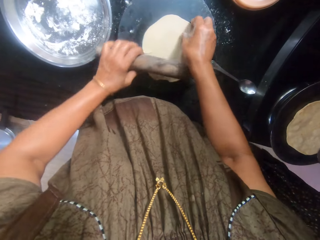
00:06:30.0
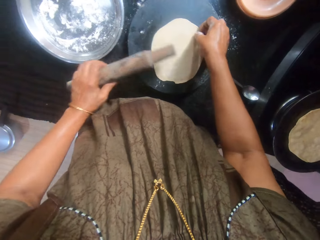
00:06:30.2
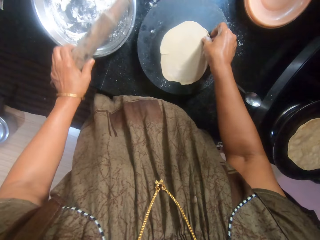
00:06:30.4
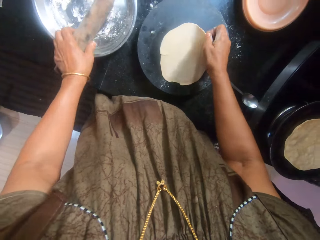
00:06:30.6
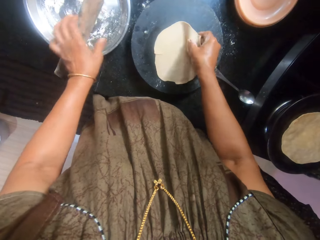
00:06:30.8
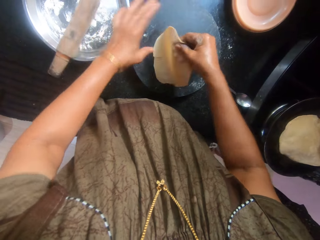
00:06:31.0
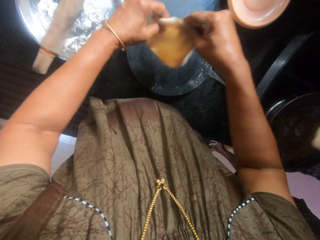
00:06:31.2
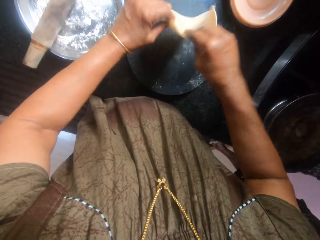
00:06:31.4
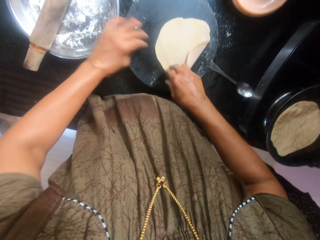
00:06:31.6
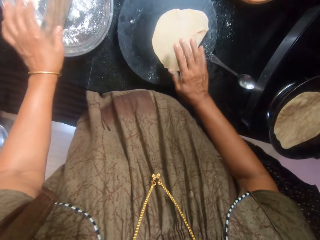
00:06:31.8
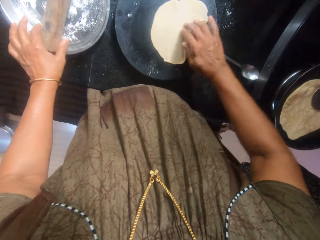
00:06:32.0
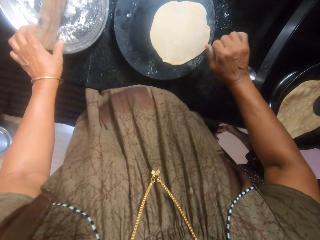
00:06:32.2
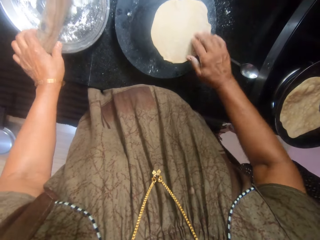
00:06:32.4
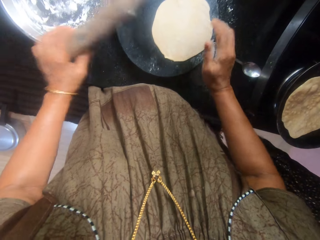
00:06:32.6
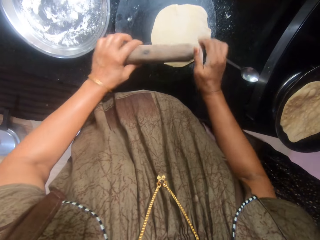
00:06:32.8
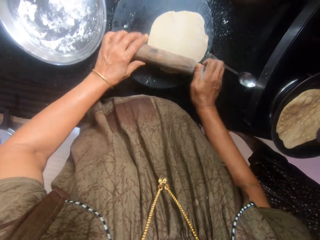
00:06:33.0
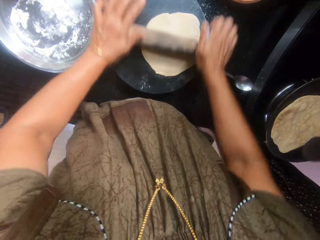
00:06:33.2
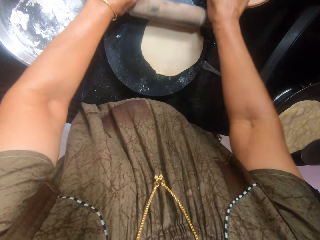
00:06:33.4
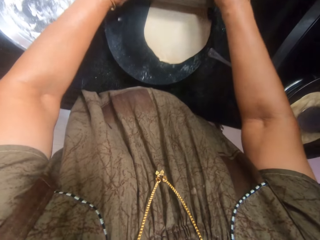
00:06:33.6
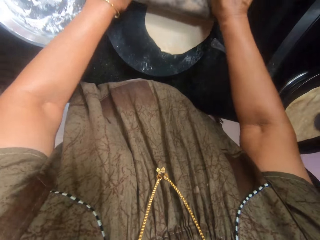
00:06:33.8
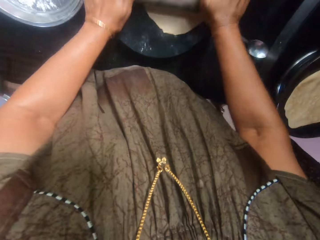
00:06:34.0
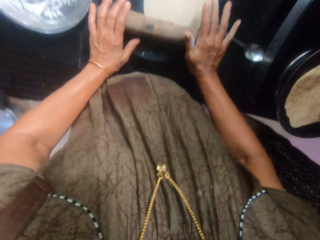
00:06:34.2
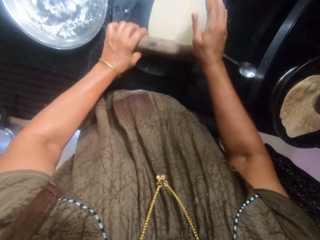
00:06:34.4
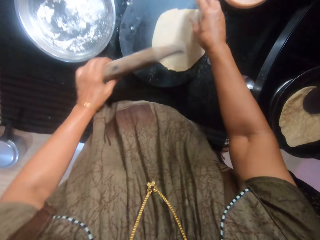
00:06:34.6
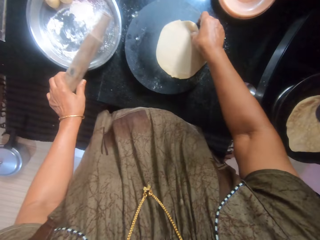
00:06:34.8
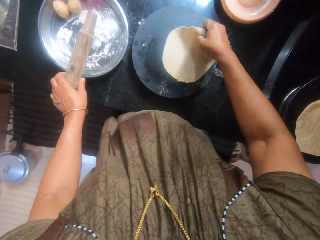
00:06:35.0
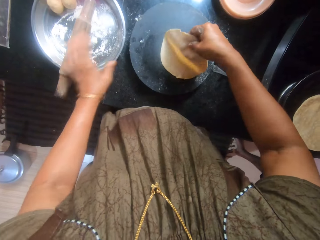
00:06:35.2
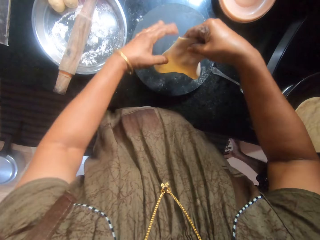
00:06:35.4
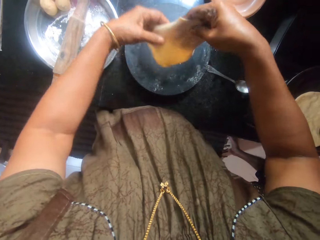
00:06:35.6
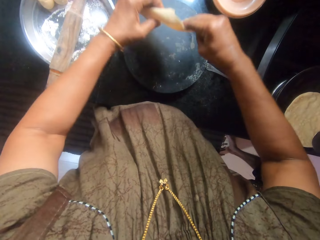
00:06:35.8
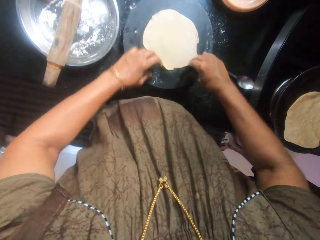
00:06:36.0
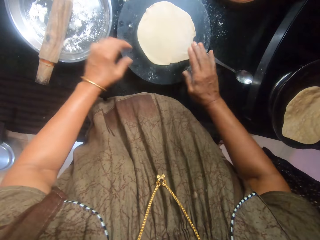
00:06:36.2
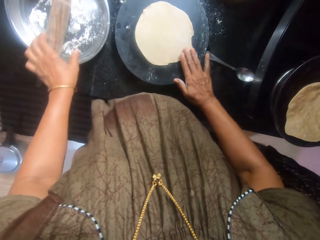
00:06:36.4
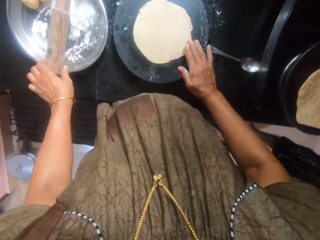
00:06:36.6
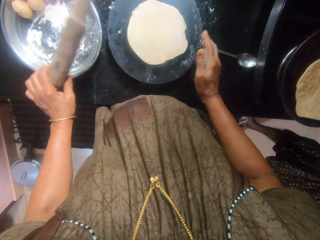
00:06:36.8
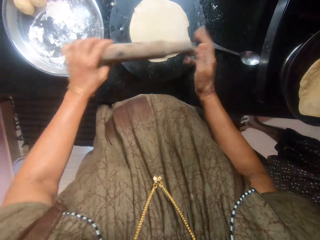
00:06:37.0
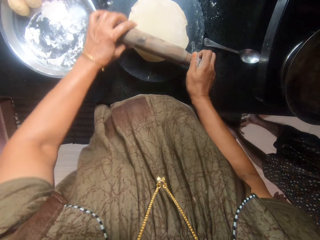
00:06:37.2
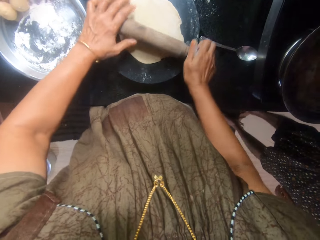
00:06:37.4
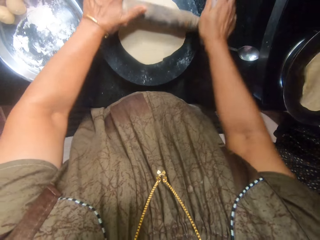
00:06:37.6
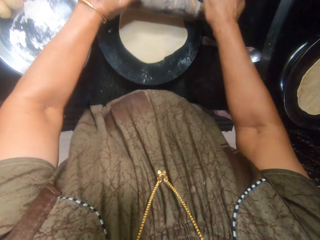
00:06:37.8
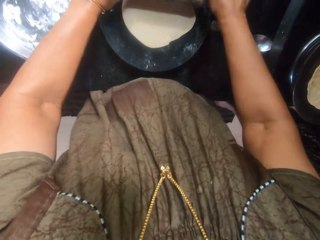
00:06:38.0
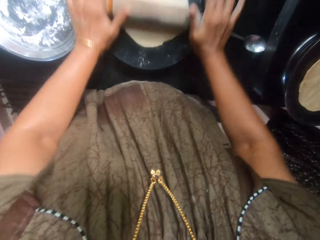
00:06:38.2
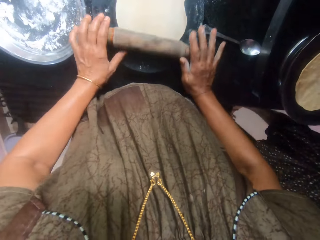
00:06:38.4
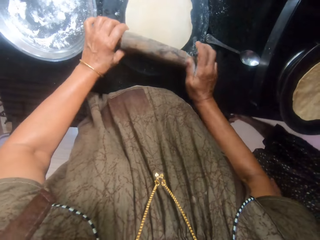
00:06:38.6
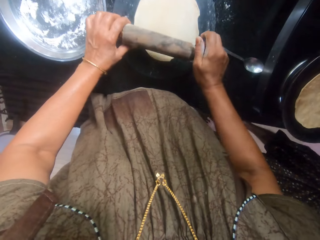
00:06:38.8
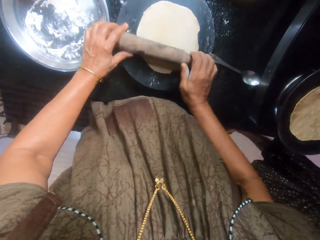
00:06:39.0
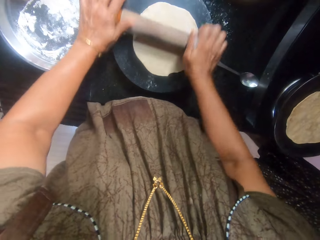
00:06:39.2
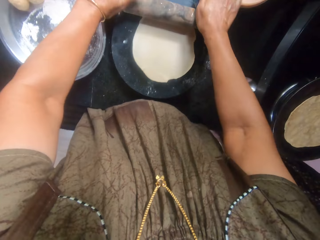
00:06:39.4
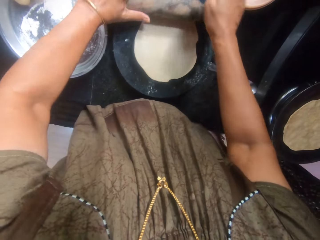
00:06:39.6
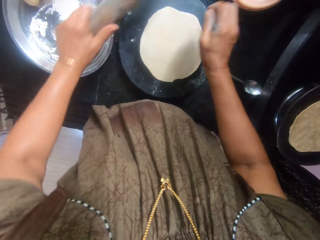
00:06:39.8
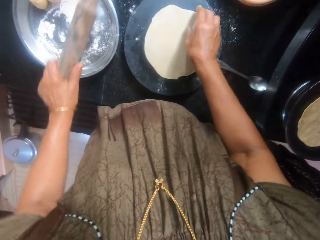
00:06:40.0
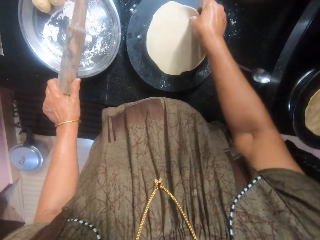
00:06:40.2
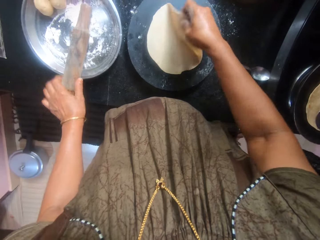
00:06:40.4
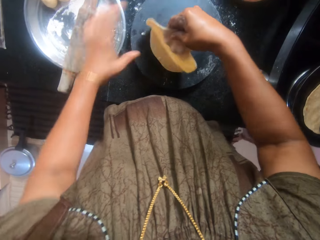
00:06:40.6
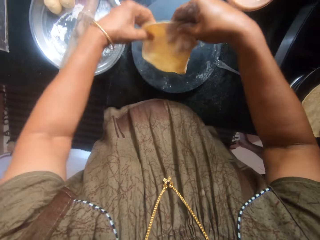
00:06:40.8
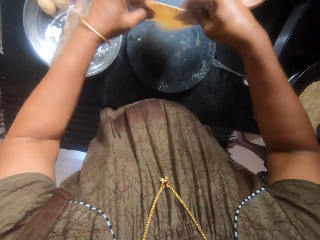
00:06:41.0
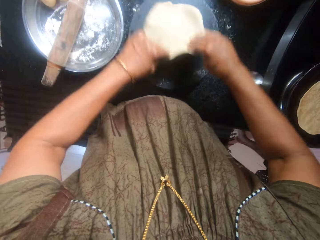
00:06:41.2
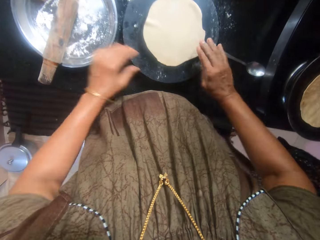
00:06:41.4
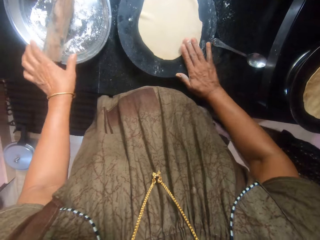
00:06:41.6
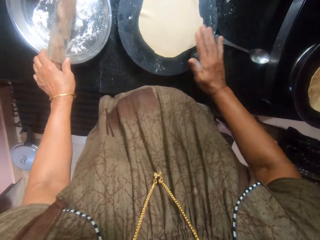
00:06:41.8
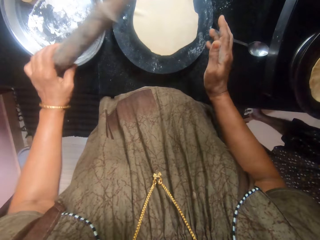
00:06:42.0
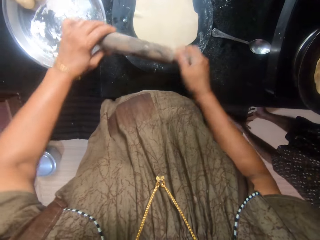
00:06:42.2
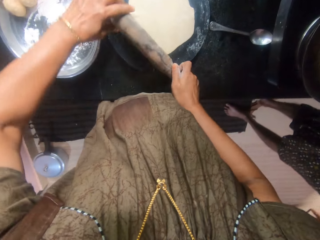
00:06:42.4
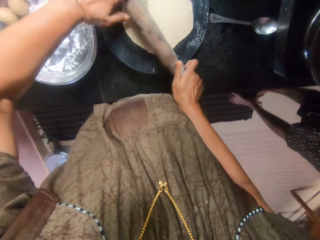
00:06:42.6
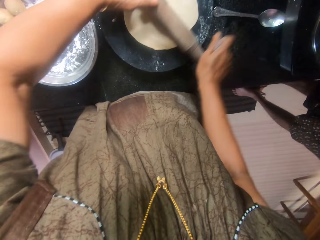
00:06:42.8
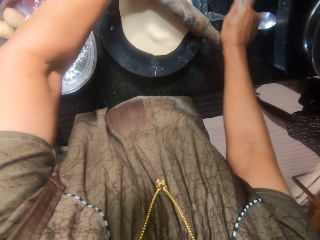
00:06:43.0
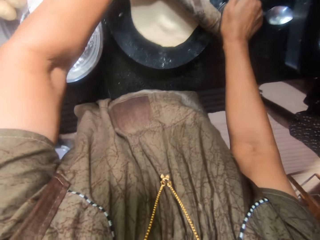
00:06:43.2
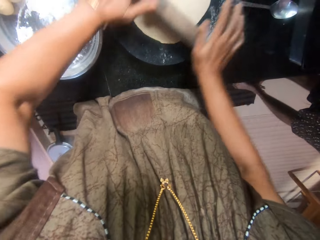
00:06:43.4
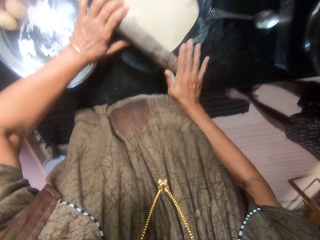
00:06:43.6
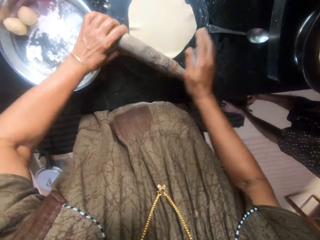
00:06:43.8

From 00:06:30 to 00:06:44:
The camera wearer picks the dough from the pastry board. They drop the rolling pin on the tray. A woman flips the dough inside the pan. The camera wearer turns the dough upside down. They pick the rolling pin from the tray. They flatten the dough with the rolling pin. They turn the dough upside down. They drop the rolling pin inside the tray. They pick the rolling pin from the tray. They flatten the dough with the rolling pin. The woman flips the dough inside the pan. The camera wearer drops the rolling pin inside the tray. They turn the dough upside down. They pick the rolling pin from the tray. They flatten the dough with the rolling pin.

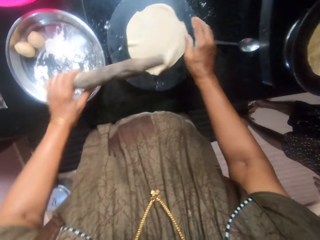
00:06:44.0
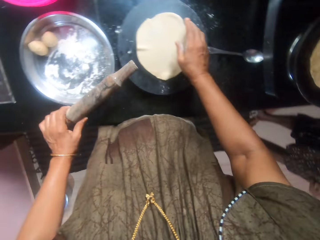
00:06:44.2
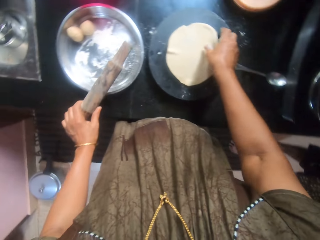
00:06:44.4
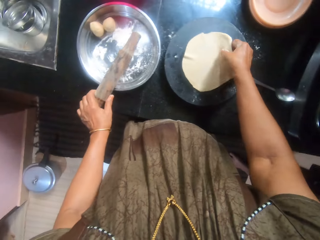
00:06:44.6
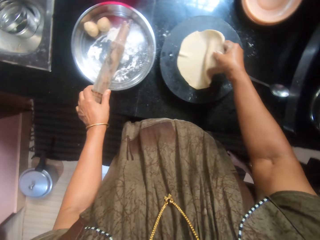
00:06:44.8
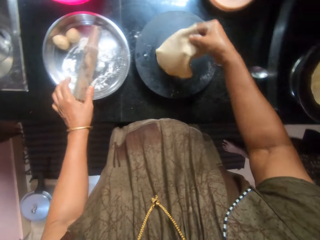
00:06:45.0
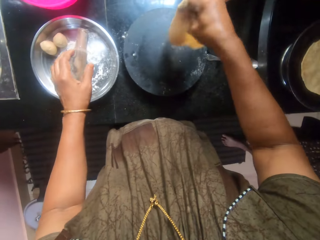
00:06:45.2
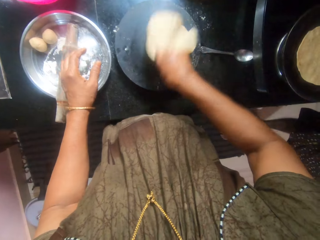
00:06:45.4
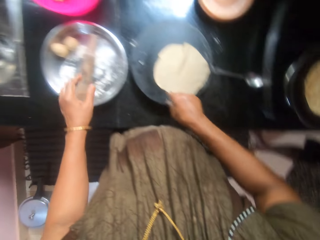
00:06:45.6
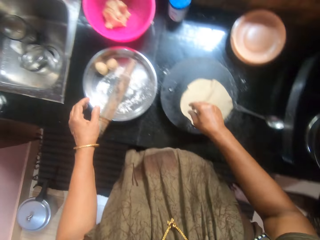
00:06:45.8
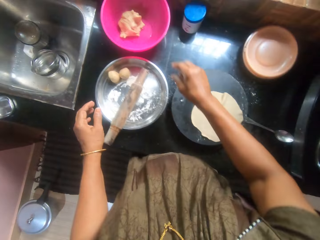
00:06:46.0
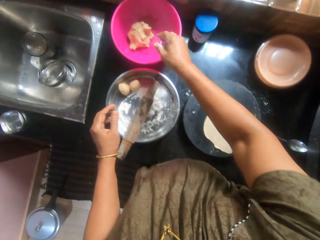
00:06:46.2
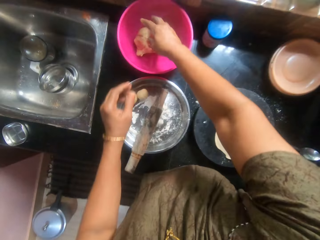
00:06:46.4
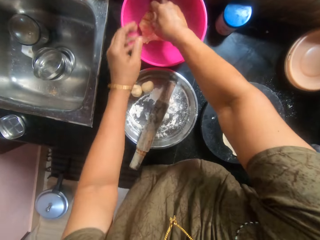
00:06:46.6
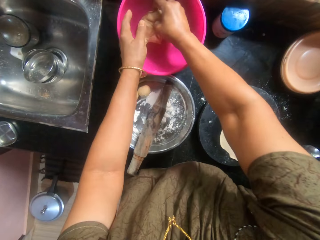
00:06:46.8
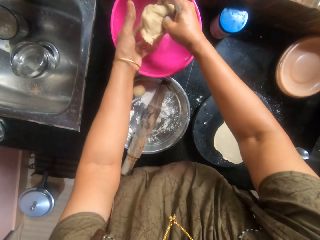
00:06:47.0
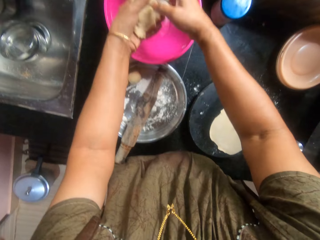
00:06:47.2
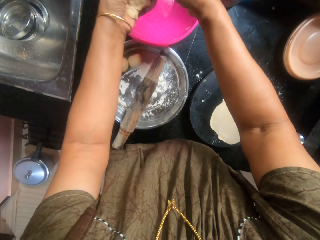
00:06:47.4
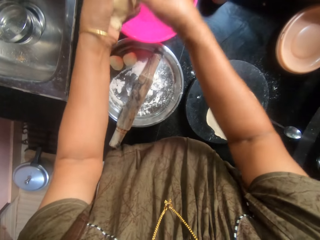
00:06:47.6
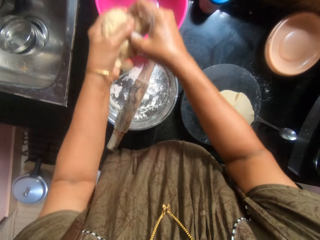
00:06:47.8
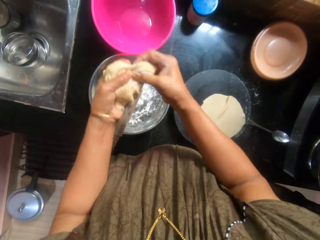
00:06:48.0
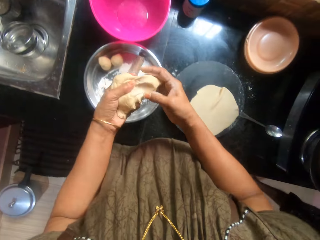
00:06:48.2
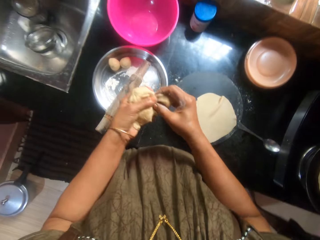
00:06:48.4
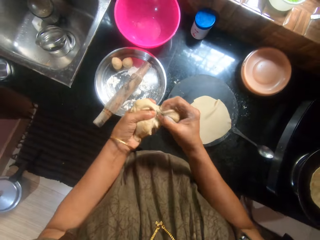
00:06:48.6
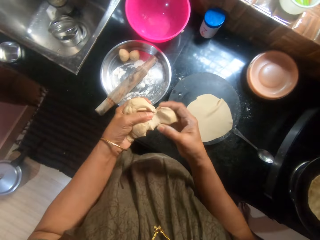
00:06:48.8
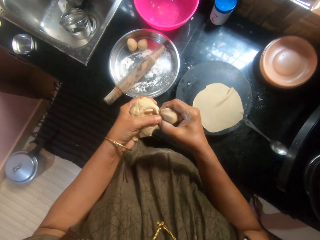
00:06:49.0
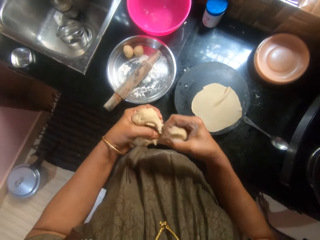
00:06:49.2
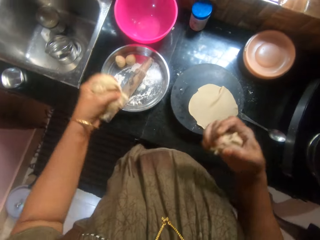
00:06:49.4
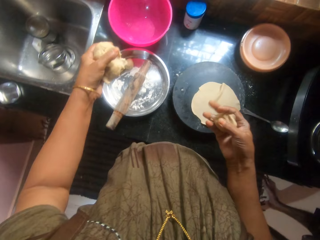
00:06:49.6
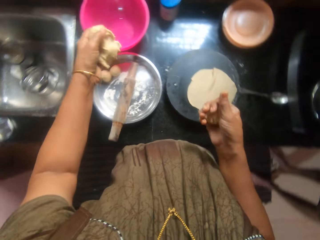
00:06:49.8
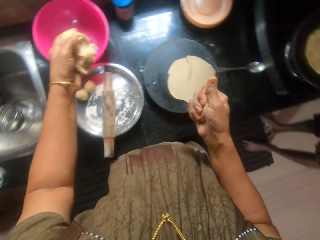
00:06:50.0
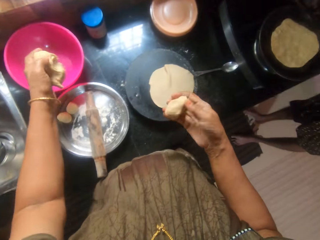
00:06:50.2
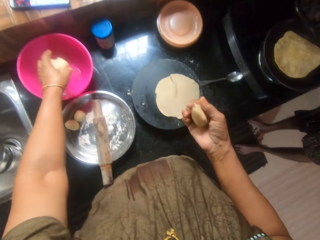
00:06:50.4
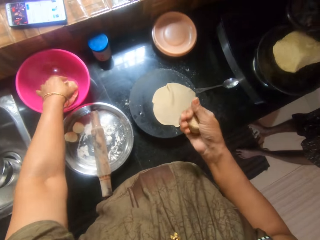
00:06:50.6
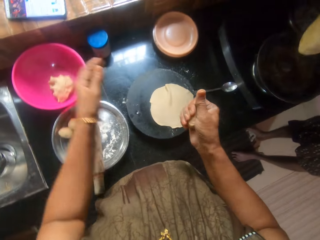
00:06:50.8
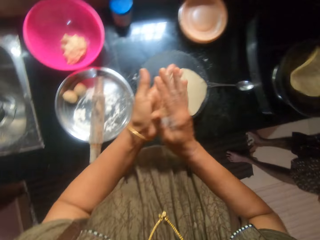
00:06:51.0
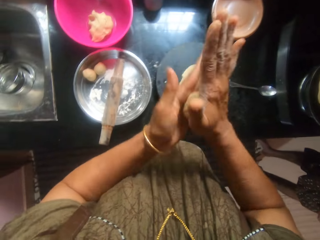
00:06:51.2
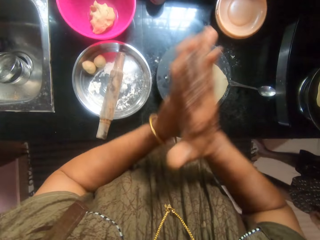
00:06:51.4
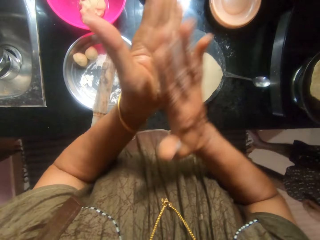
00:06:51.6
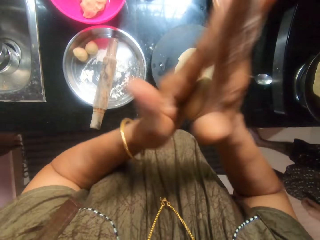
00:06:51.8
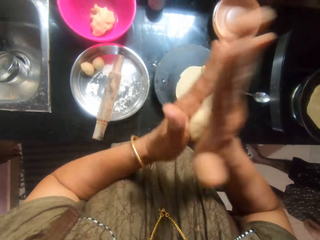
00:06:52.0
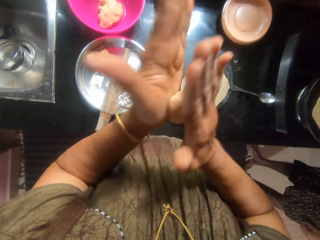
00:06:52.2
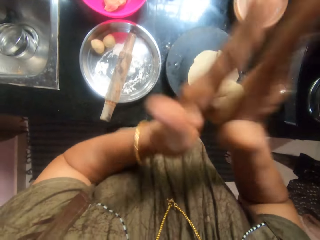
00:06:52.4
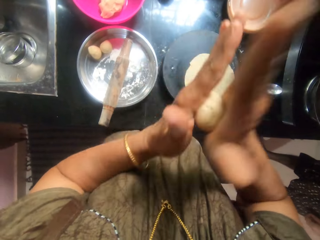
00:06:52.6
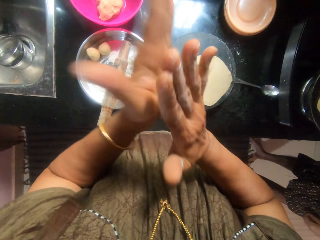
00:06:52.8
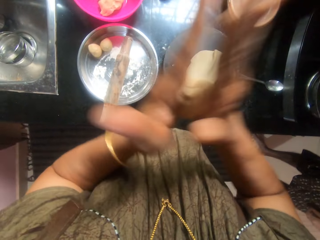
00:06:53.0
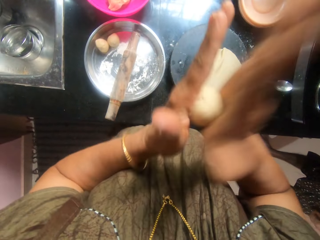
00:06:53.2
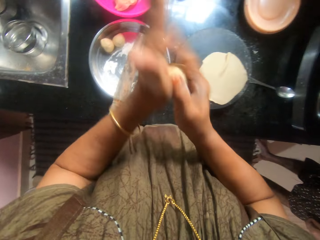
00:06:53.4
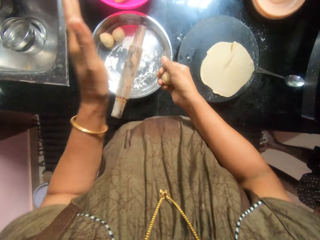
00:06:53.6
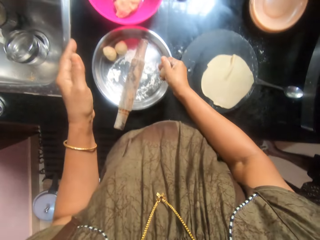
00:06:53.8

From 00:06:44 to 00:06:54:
The camera wearer turns the dough upside down and drops the rolling pin inside the tray. They pick a dough from a pink bowl. They take from the dough. They cut a piece of dough. They rub the dough into a ball using hands and drop the dough back in the pink bowl. A woman flips the dough inside the pan with the spoon.
